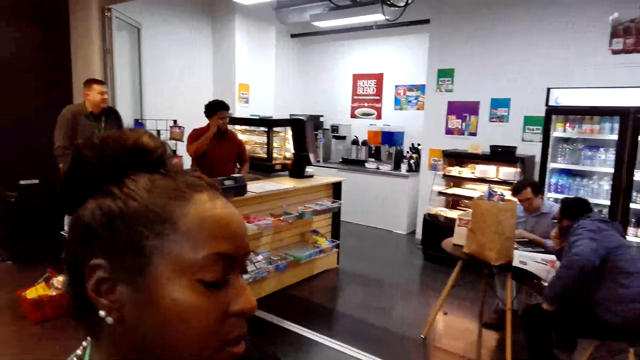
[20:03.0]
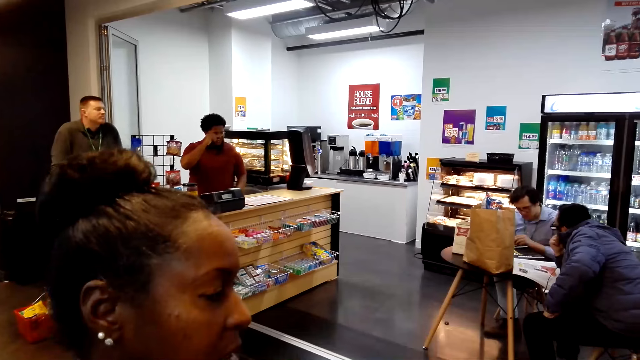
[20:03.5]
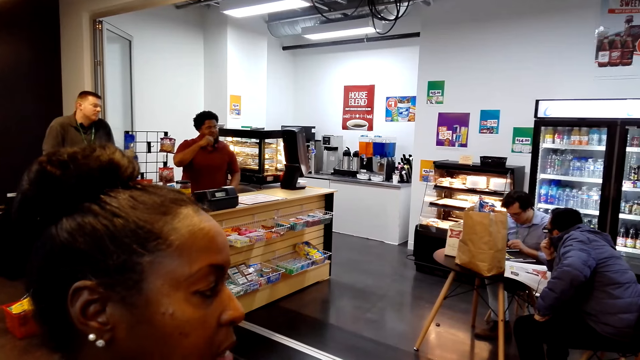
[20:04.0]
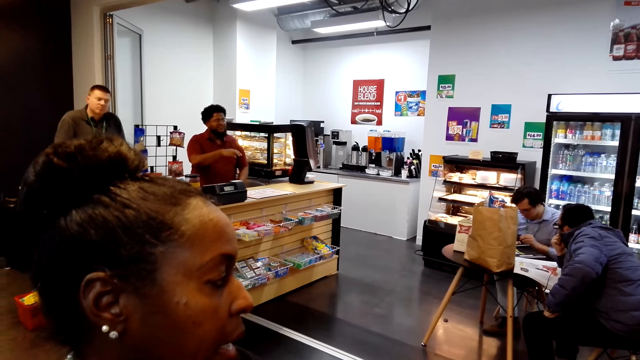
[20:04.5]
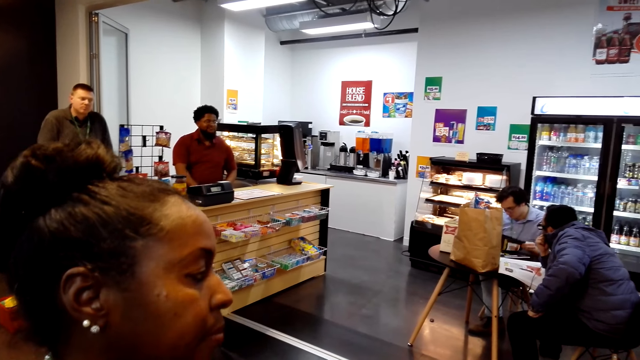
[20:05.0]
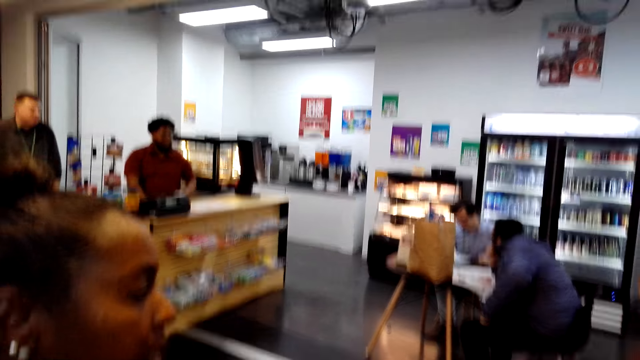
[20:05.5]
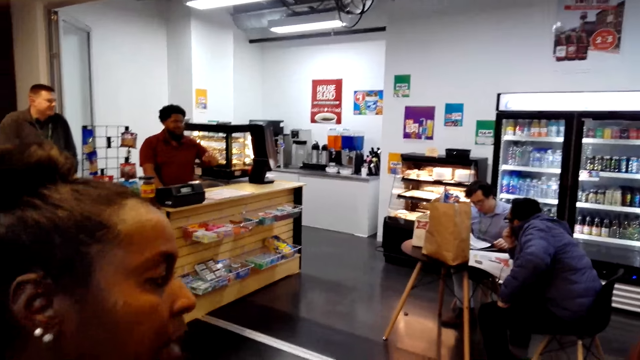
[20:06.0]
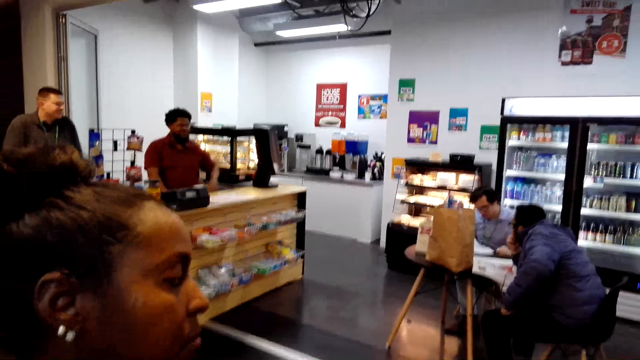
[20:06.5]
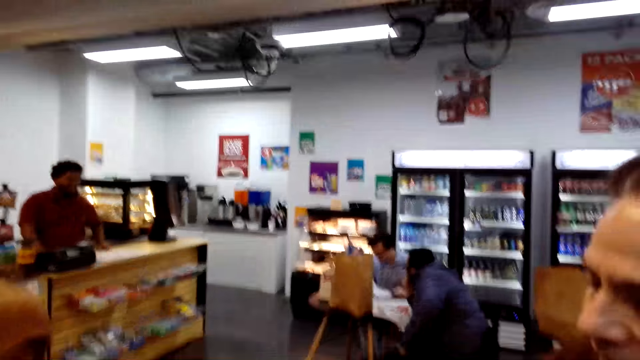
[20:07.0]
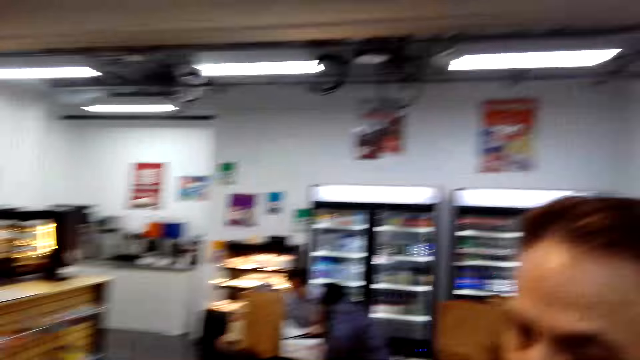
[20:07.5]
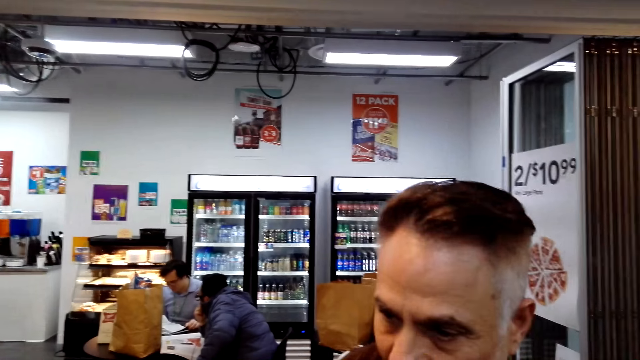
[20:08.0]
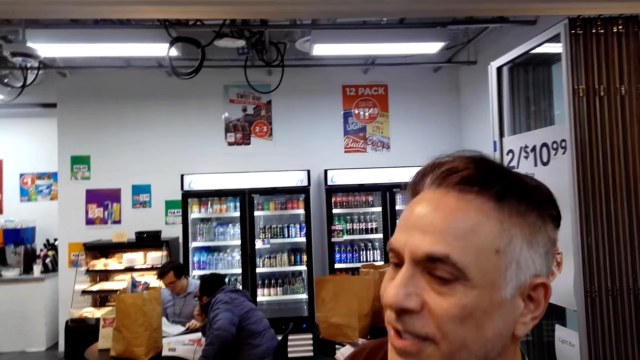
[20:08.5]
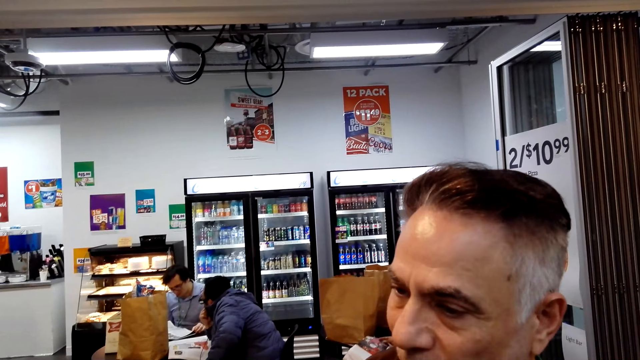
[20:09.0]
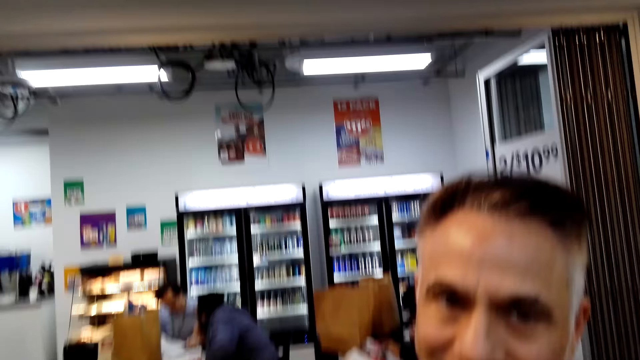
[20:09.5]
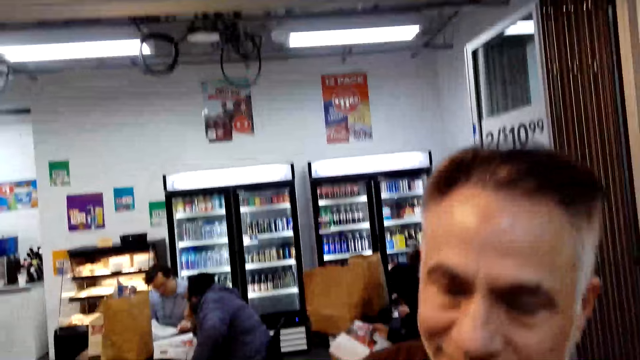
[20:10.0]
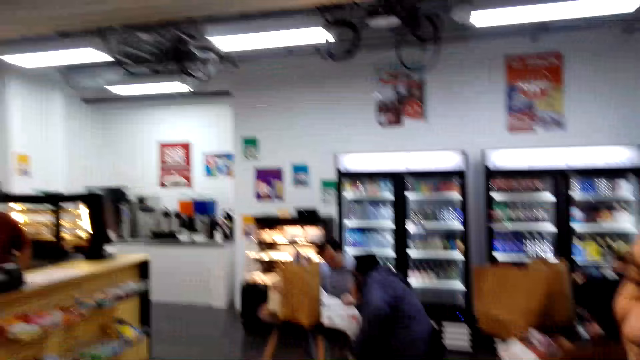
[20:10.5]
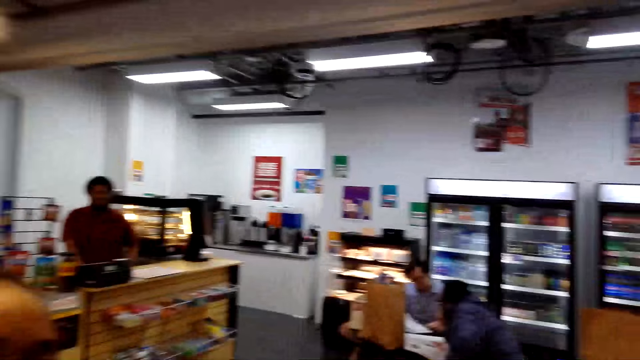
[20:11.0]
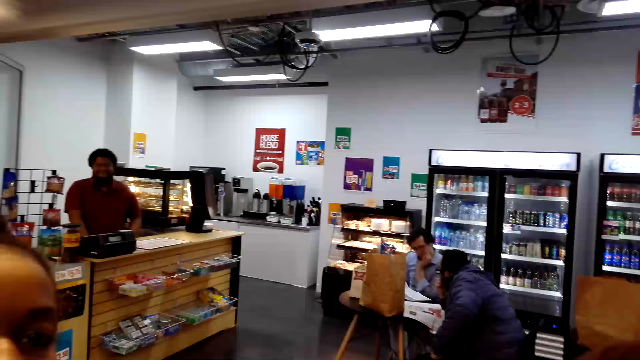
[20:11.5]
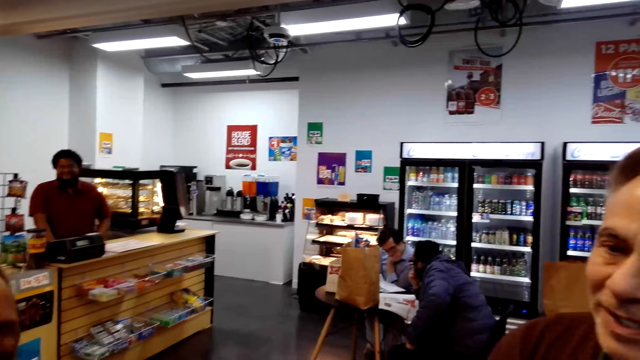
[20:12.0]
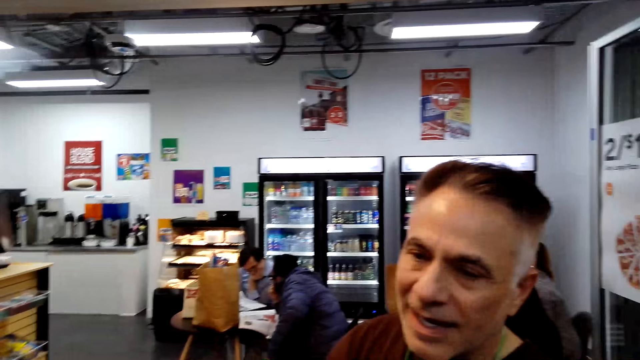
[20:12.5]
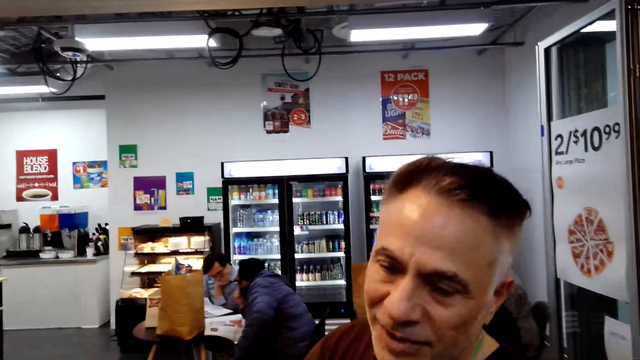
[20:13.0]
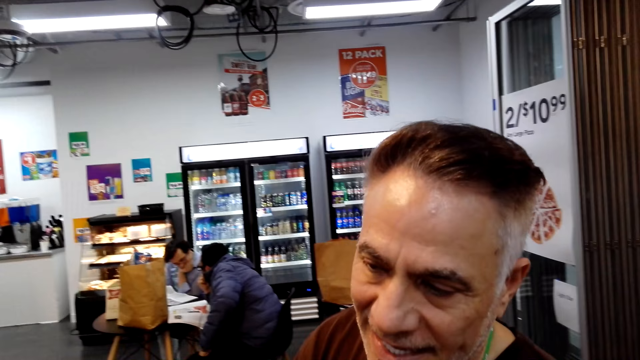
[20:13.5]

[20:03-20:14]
A person touches his face. Another person flips a book in the supermarket counter. A man converses. The second person holds his chin.

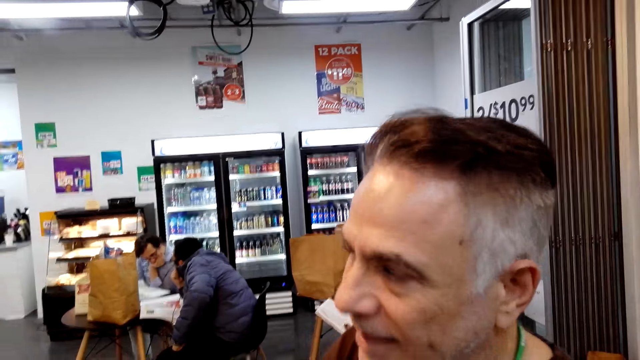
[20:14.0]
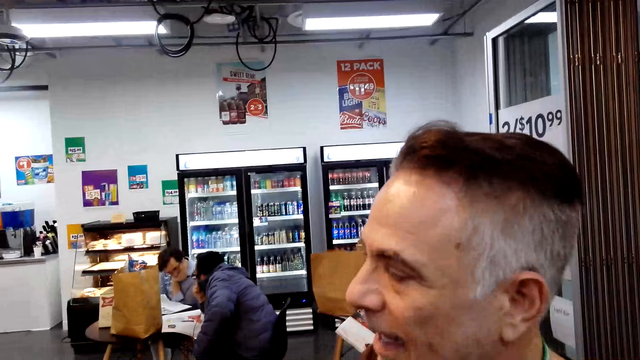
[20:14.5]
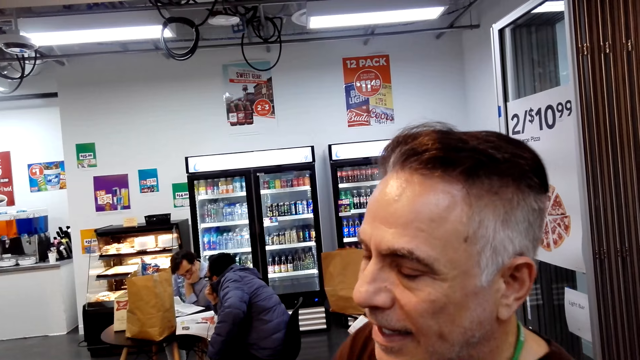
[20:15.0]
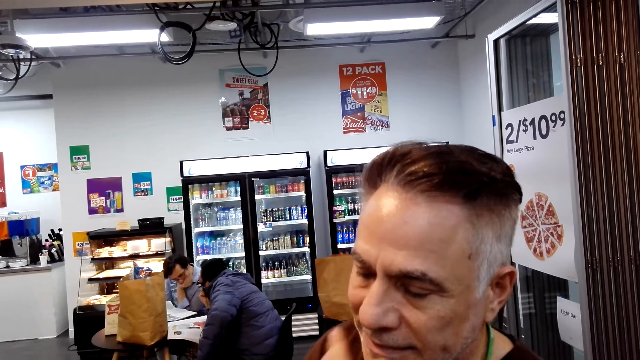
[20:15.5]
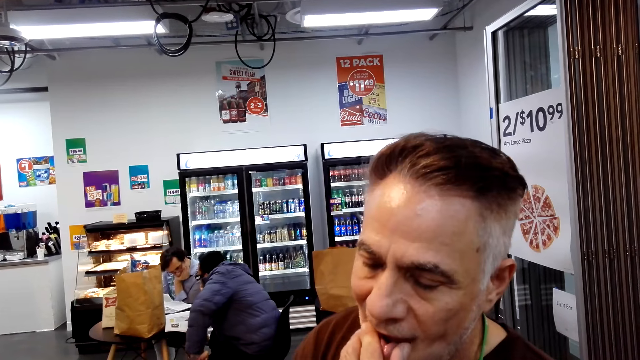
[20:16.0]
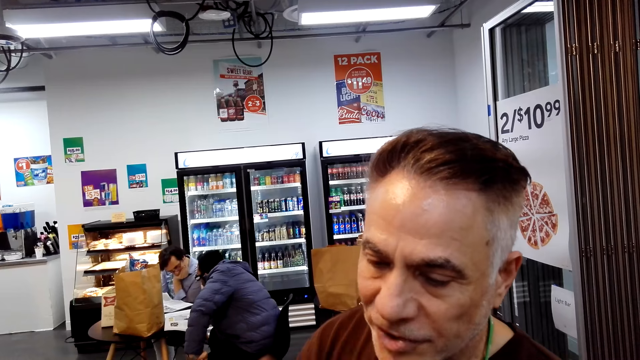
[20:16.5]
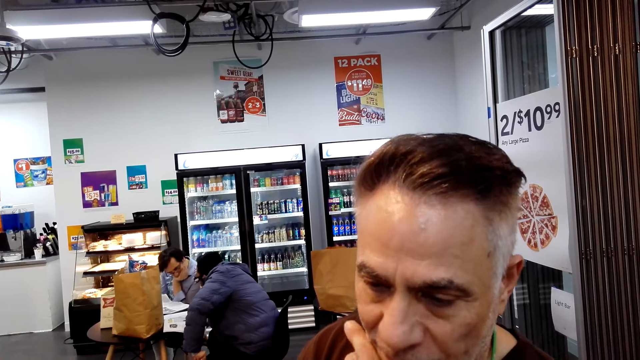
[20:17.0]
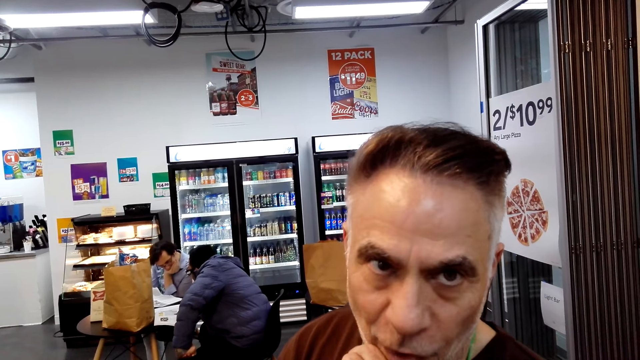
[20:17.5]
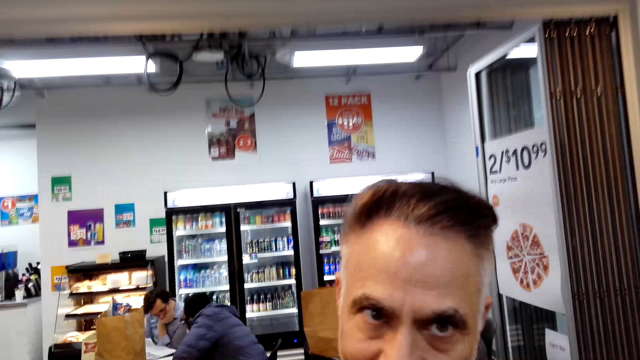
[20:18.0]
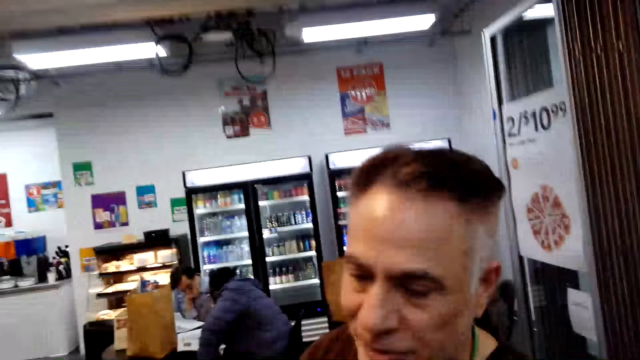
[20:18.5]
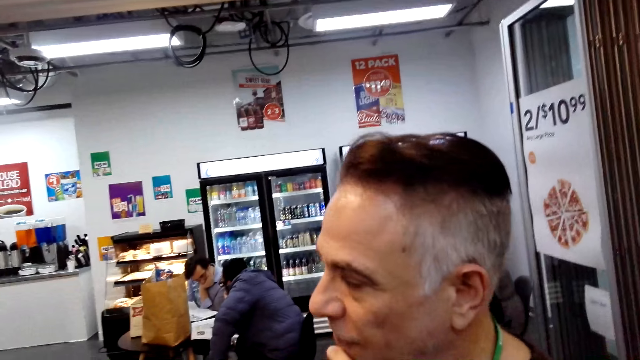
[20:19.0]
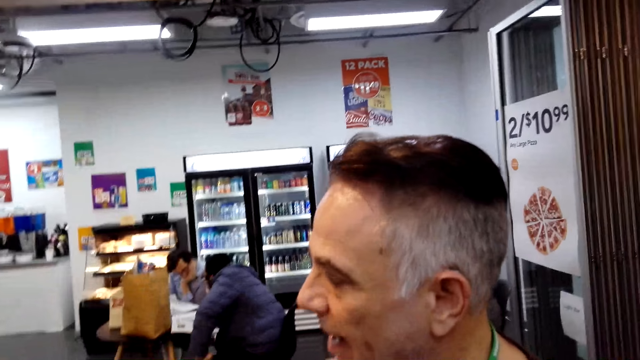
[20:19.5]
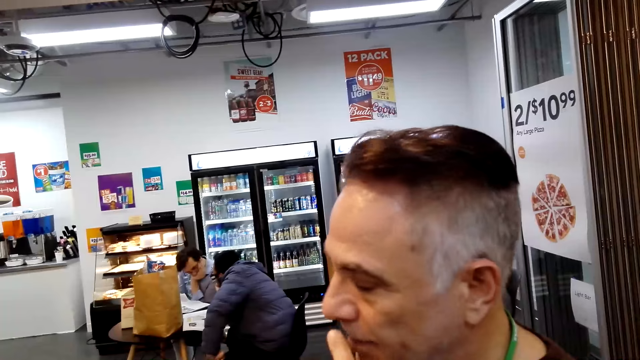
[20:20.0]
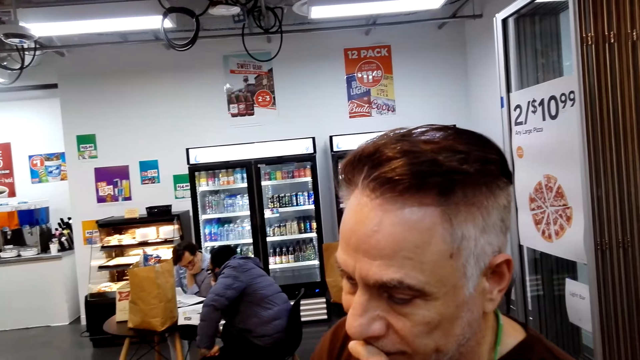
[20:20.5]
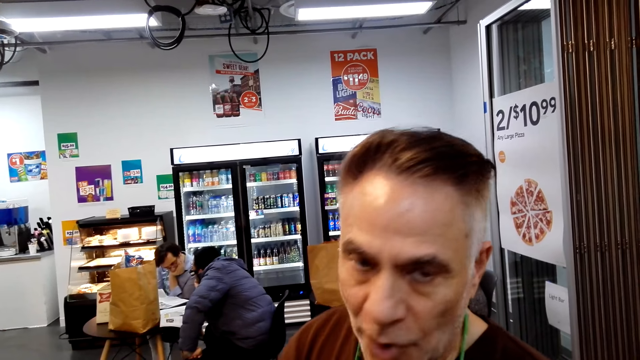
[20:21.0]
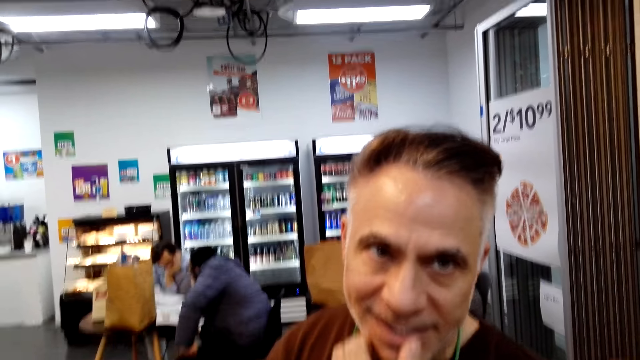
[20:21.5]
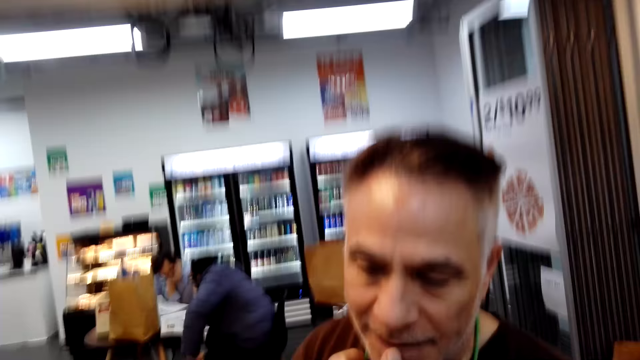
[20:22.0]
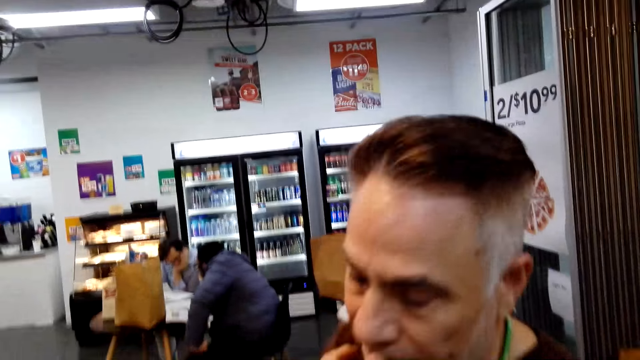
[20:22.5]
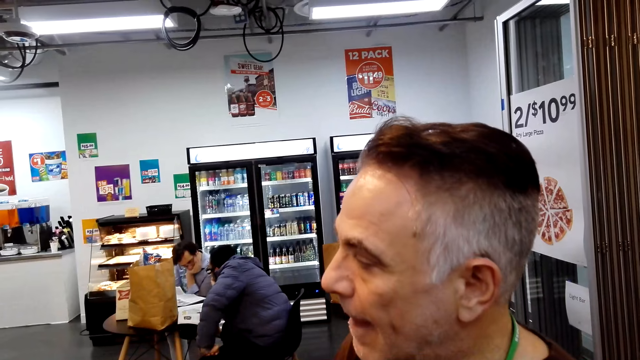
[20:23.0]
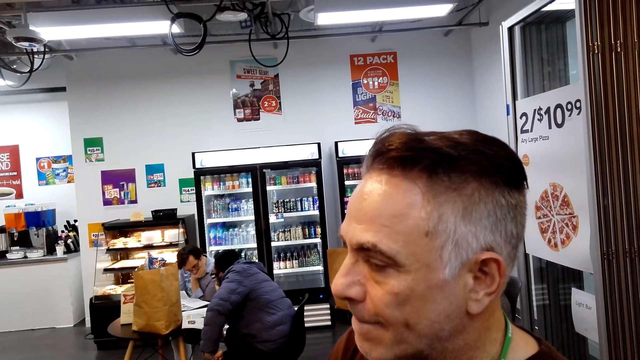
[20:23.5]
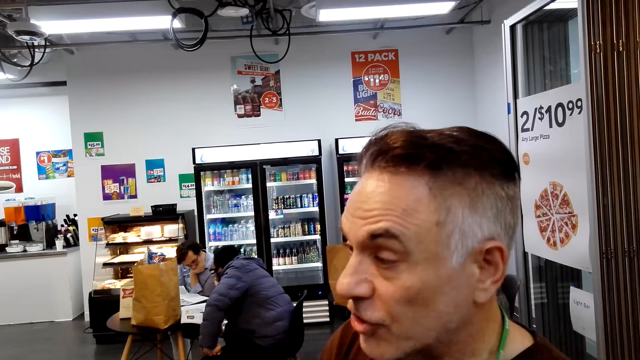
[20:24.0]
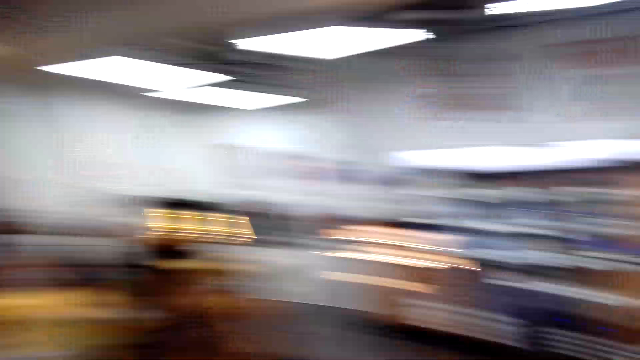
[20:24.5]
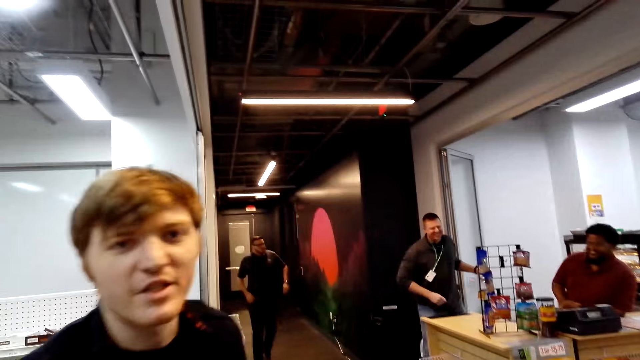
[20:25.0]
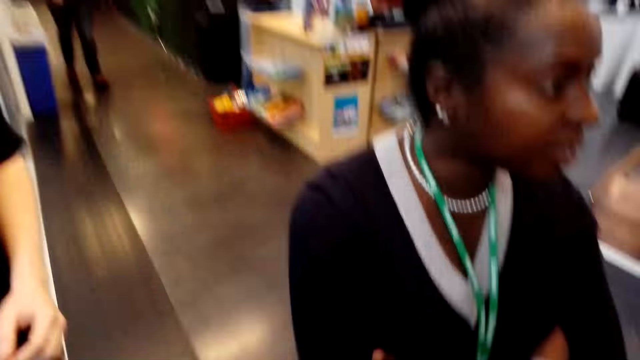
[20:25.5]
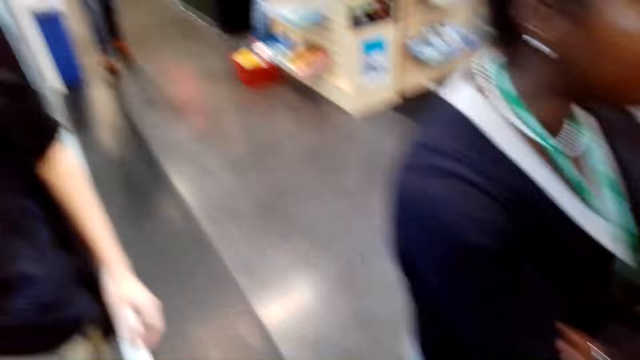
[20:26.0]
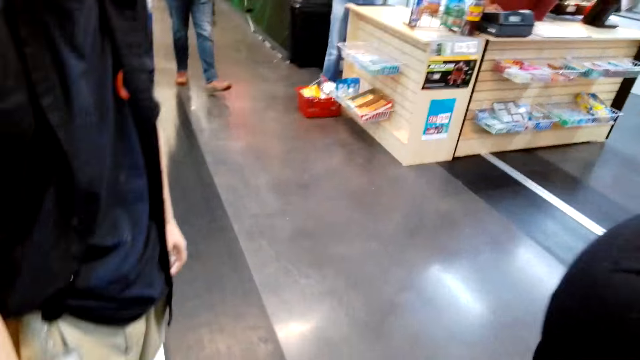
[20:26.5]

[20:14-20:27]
A man touches his lips or chin. The man converses. A person walks in the supermarket. Another man looks at the camera. Another person folds her hands.
